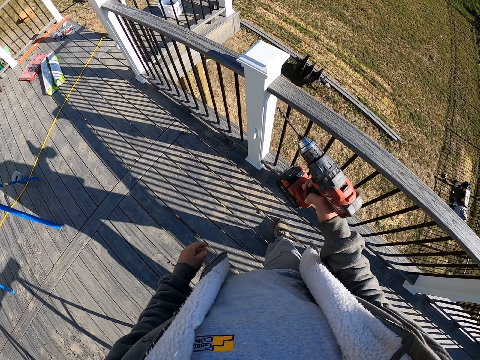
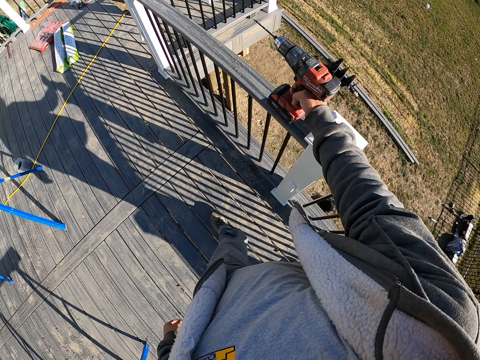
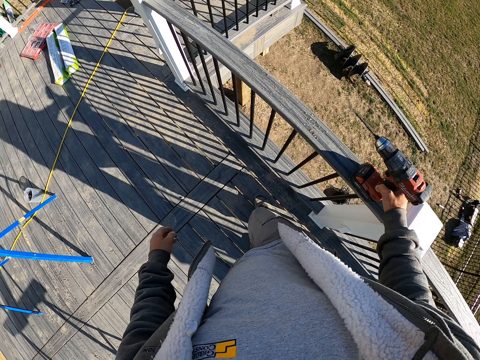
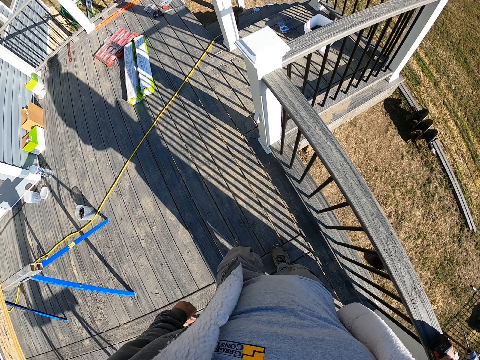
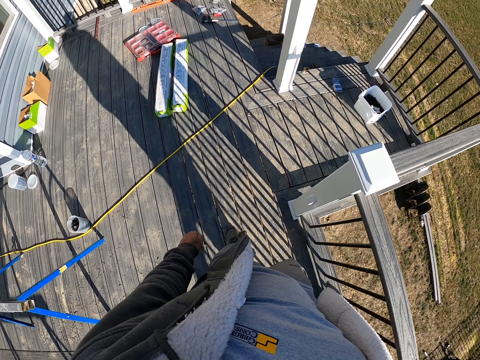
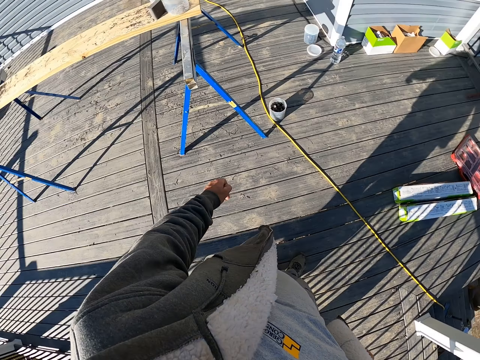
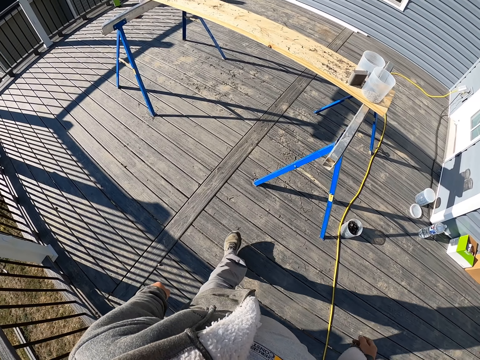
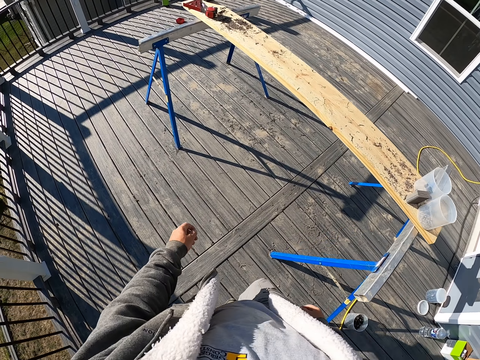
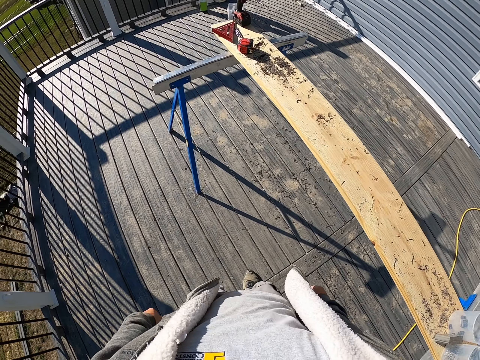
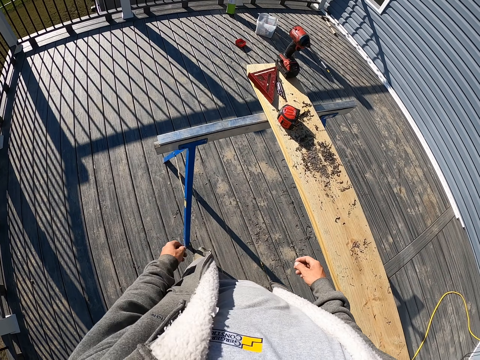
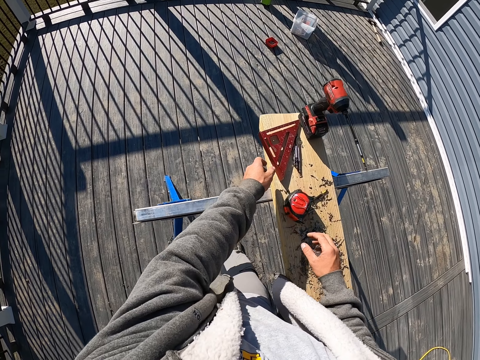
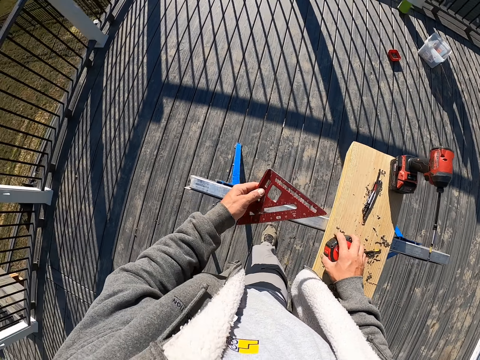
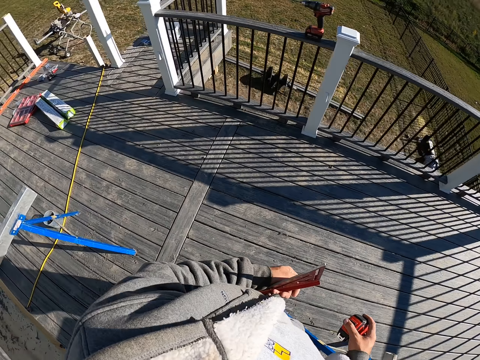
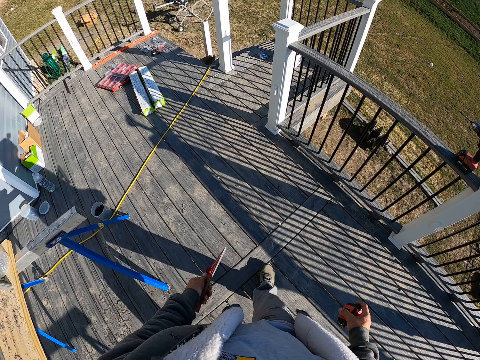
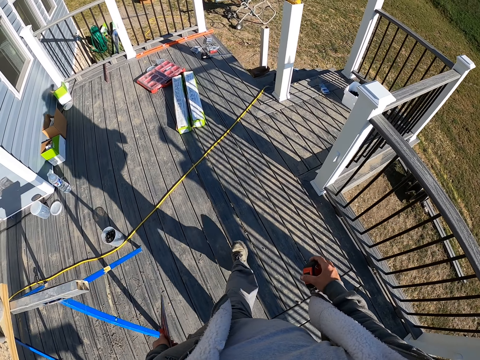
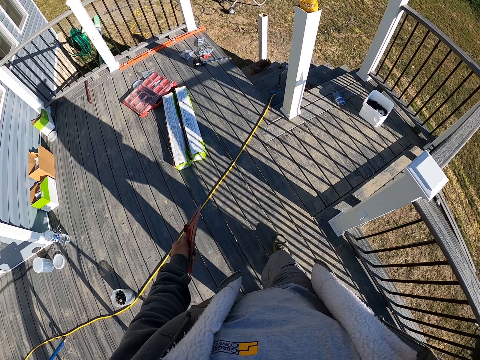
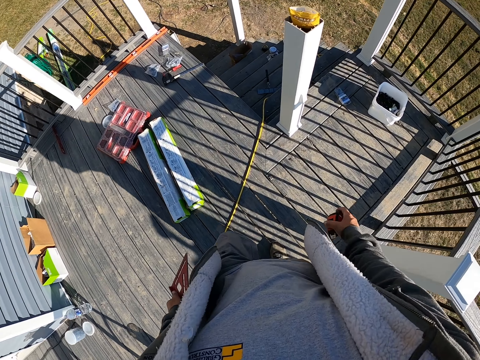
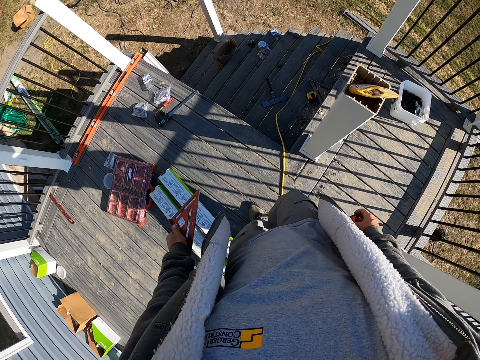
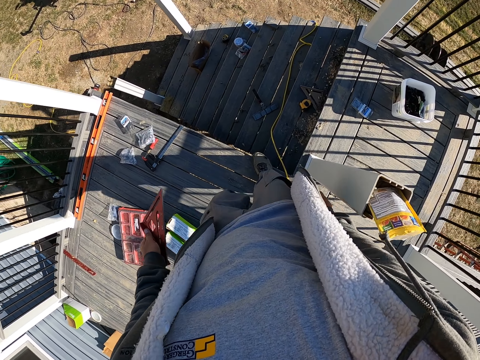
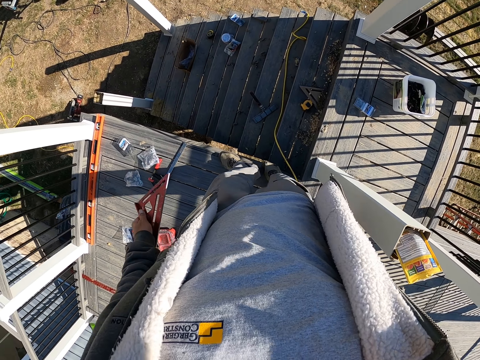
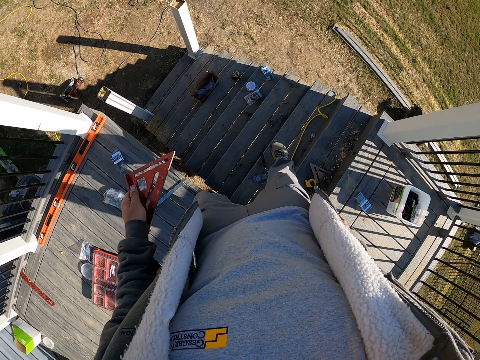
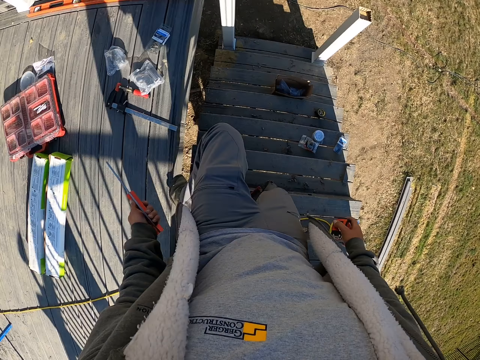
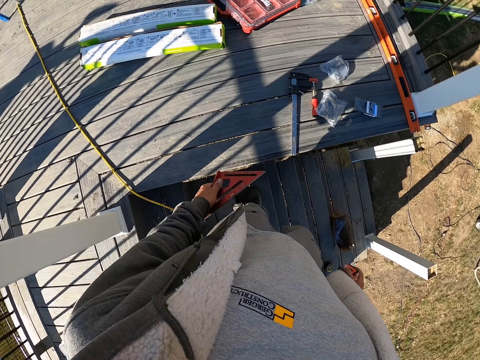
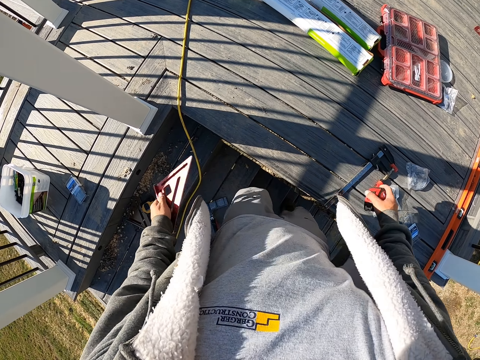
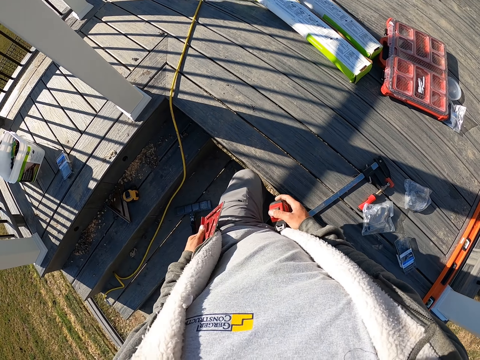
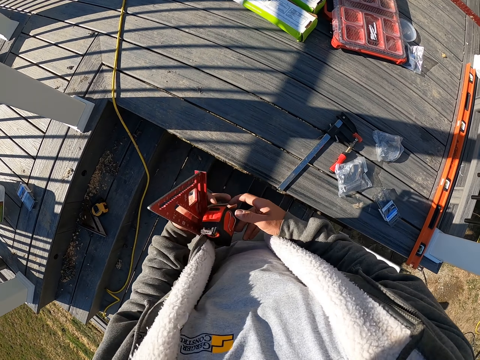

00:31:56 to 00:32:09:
The camera wearer places the drill on the handrail. They walk on the deck board. They walk and look around. They pick up the tape measure. They pick up the triangular ruler. They walk on the deck board. They look around. They step on the tread. They look around.

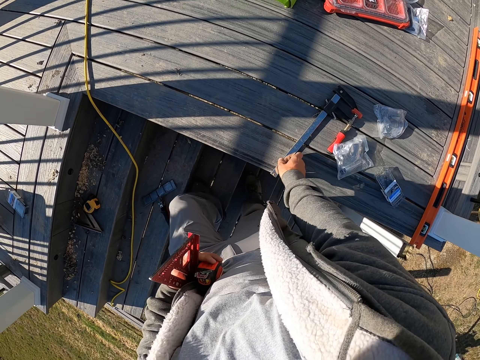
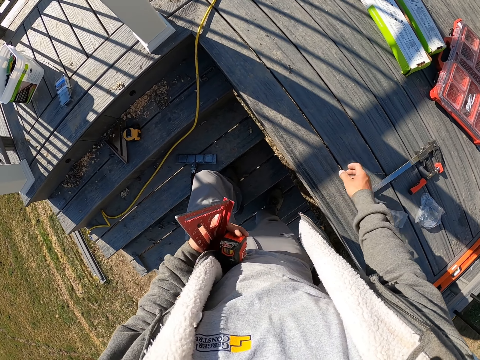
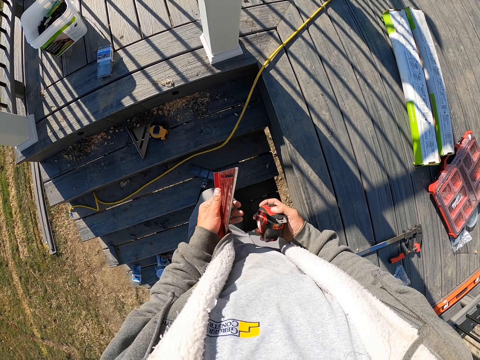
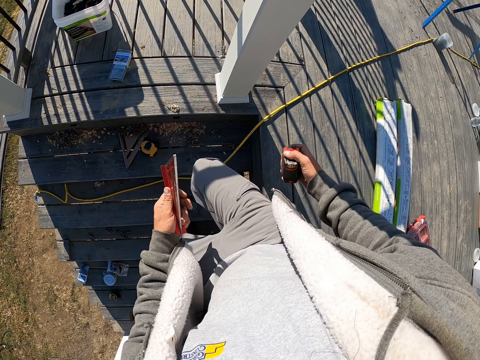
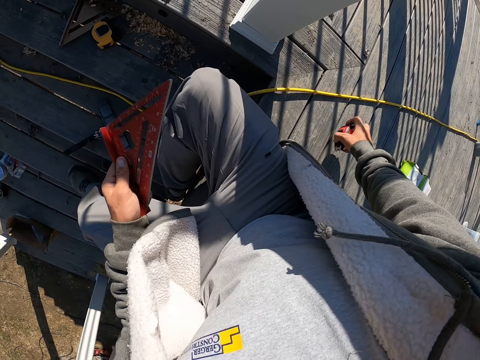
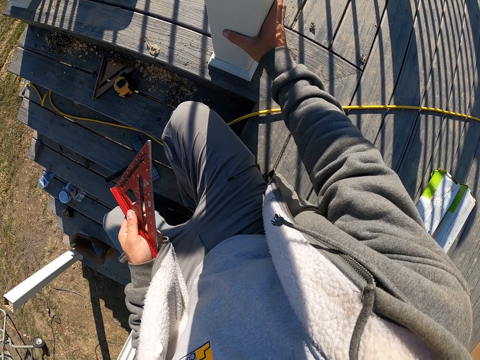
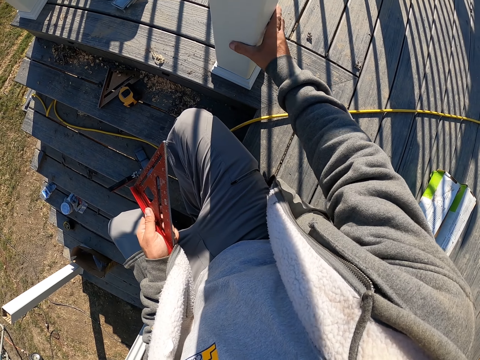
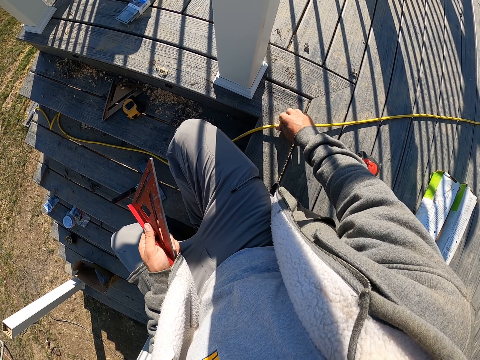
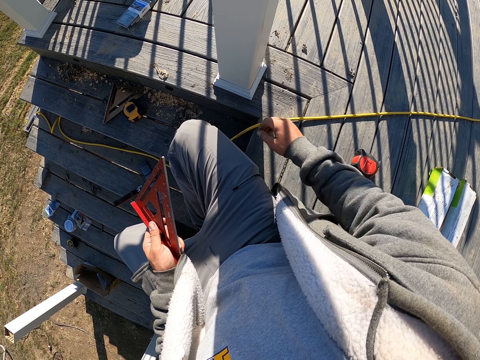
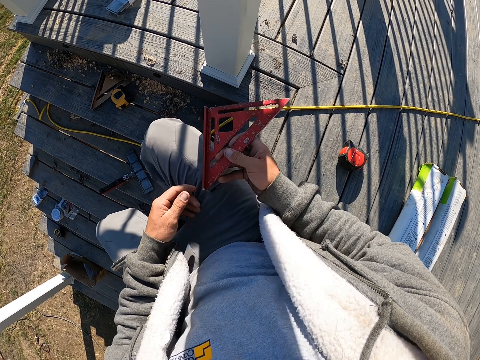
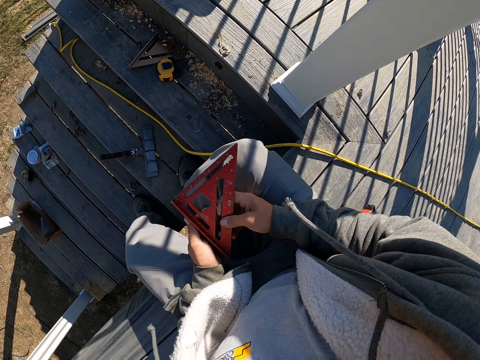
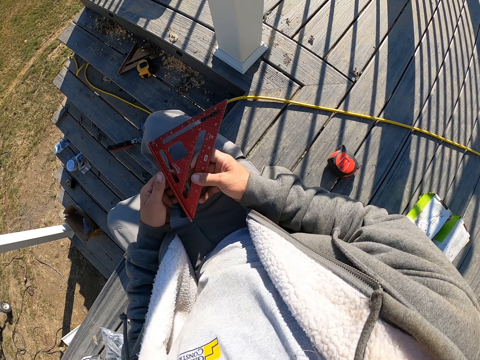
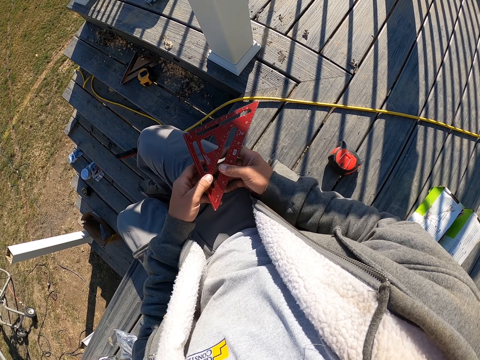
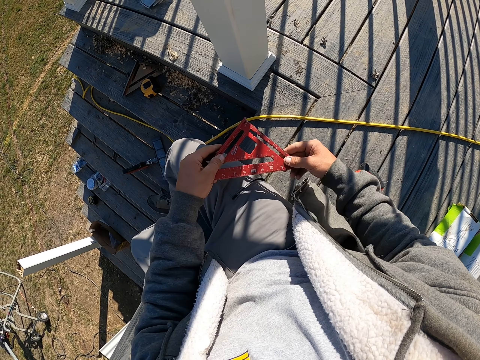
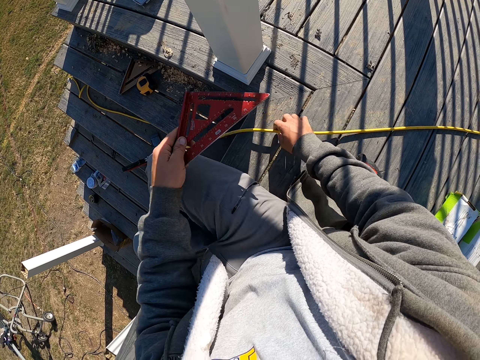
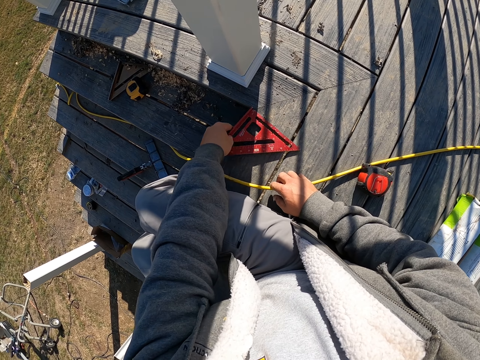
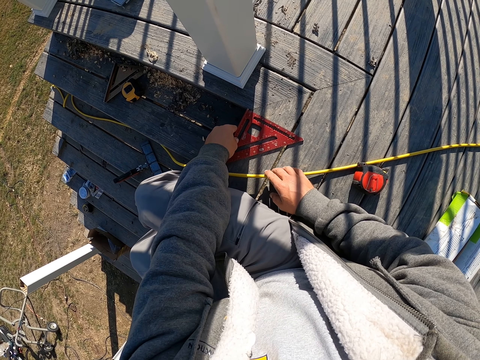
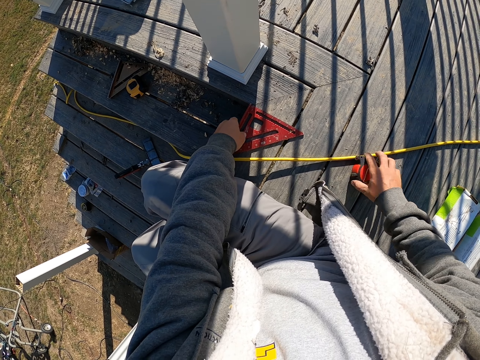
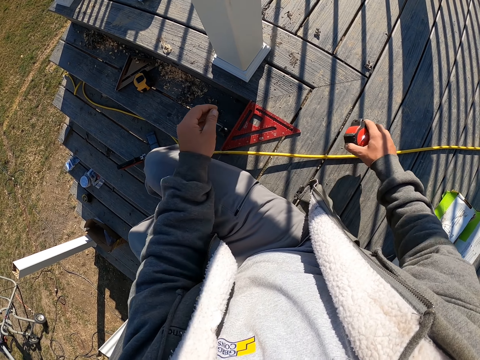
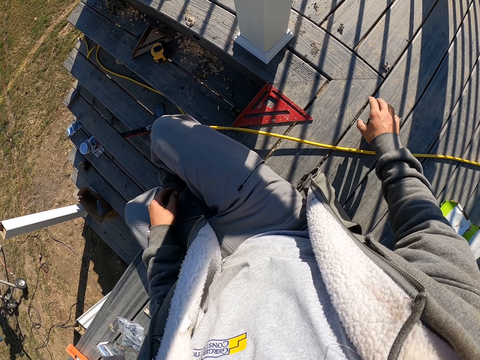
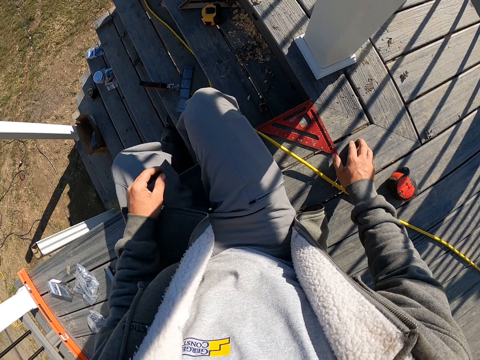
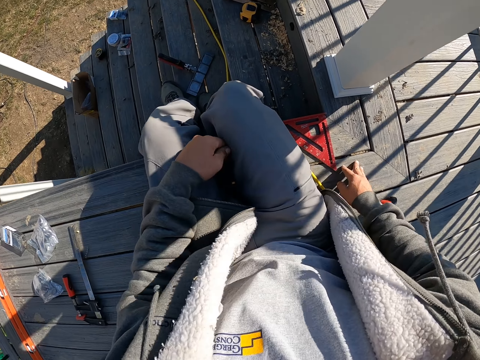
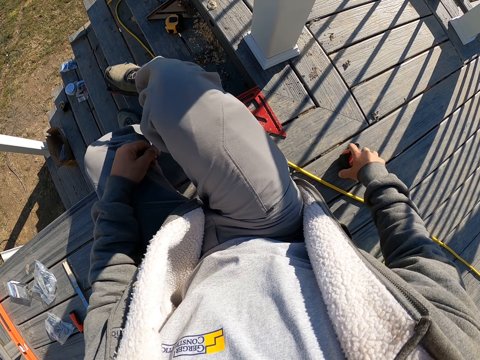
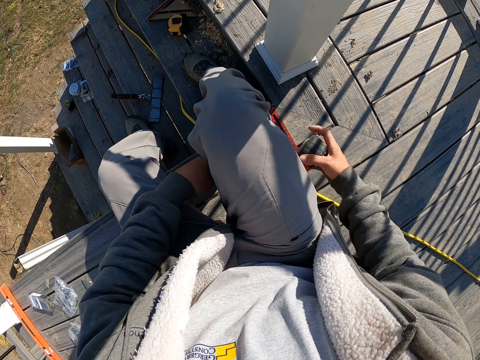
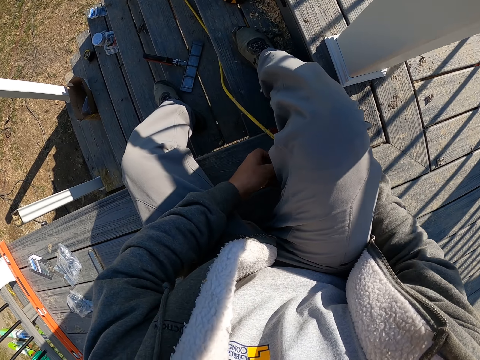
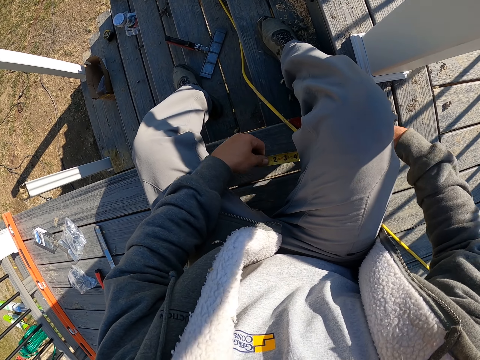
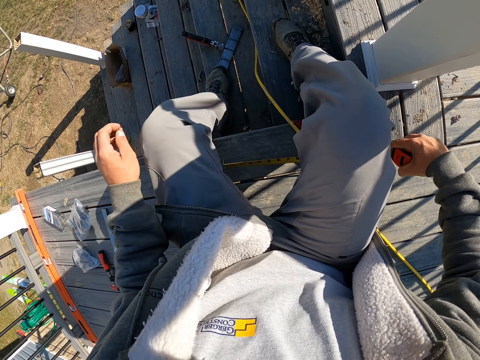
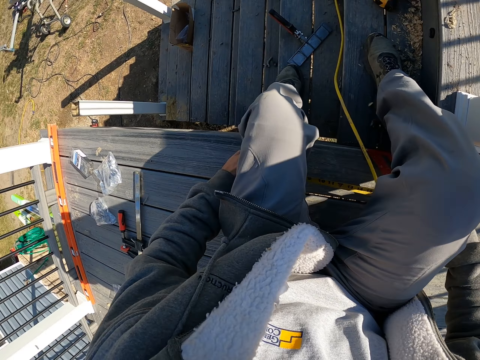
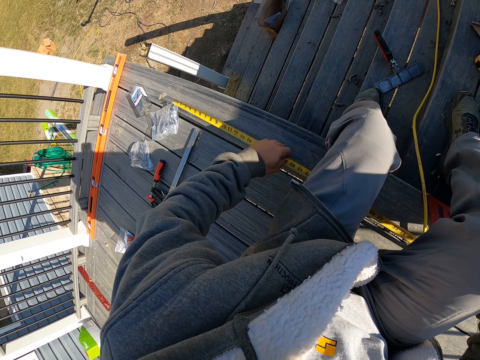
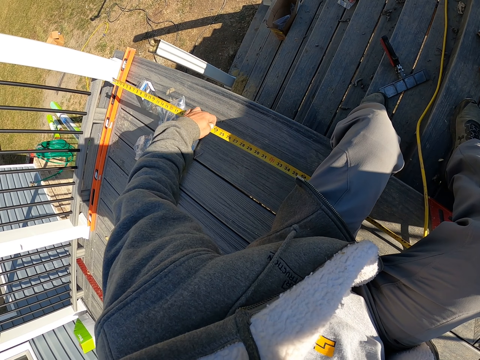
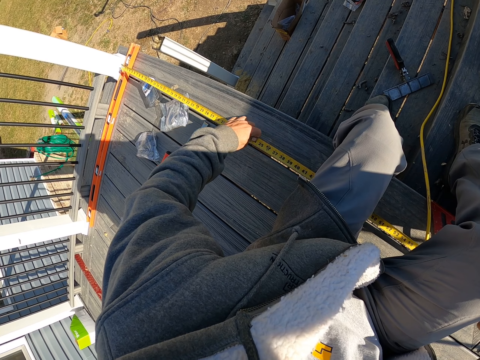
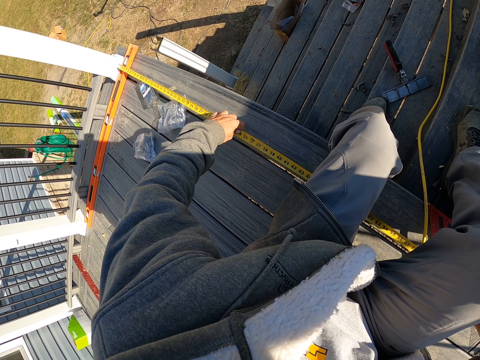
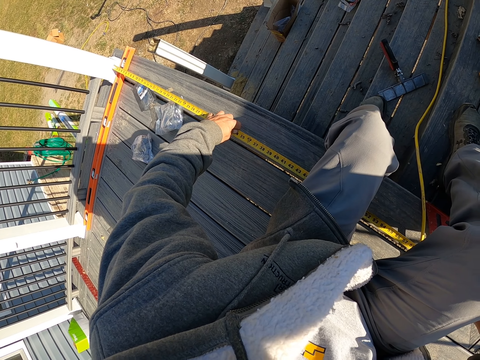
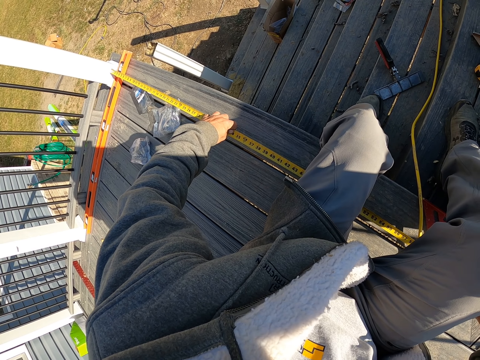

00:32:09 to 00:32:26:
The camera wearer drags the hand saw or adjustable wrench on the deck board. They sit on the deck board. They place the tape measure on the deck board. They hold the deck post. They touch the deck wood. They hold the cable. They touch the pipe. They look around. They place the triangular ruler on the deck board. They touch the pipe. They pick up the tape measure. They place the tape measure on the deck board. They move on the deck board. They pick up the tape measure. They pull the tape measure. They measure the deck wood.
